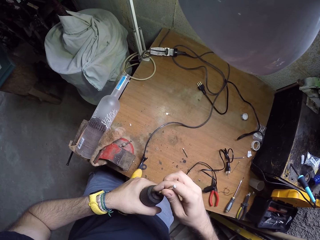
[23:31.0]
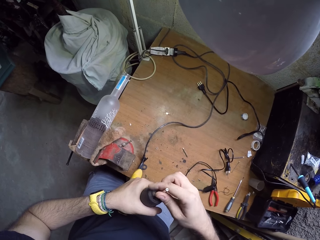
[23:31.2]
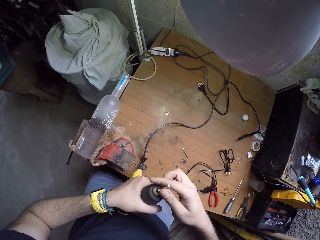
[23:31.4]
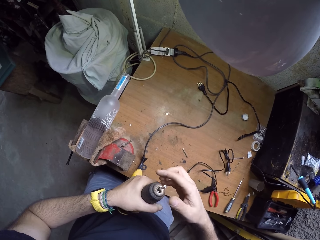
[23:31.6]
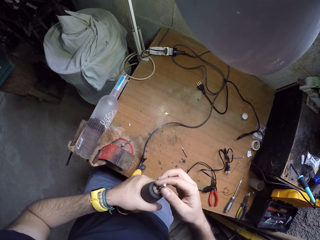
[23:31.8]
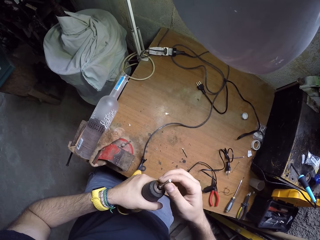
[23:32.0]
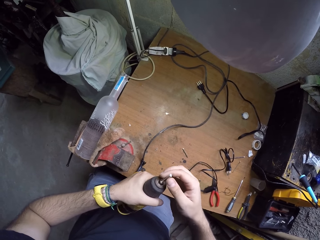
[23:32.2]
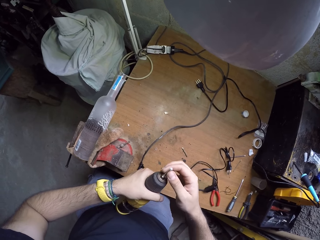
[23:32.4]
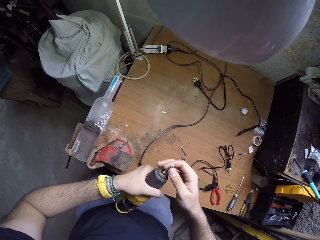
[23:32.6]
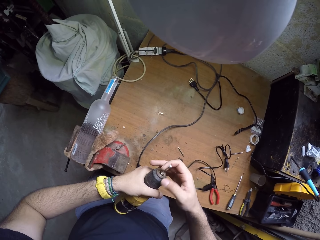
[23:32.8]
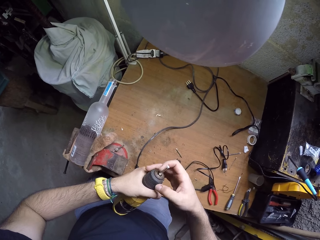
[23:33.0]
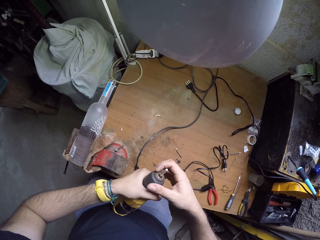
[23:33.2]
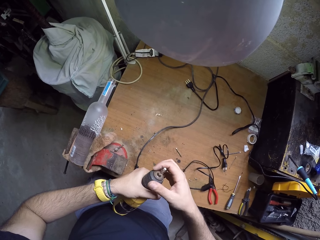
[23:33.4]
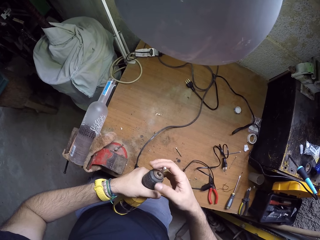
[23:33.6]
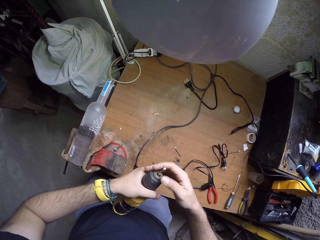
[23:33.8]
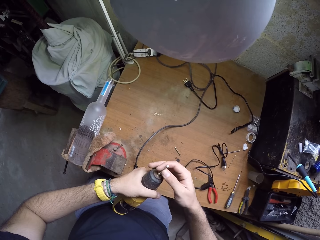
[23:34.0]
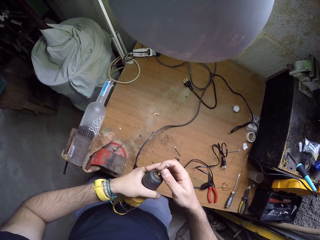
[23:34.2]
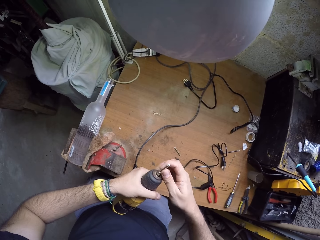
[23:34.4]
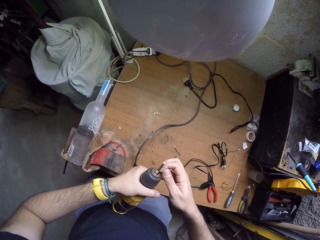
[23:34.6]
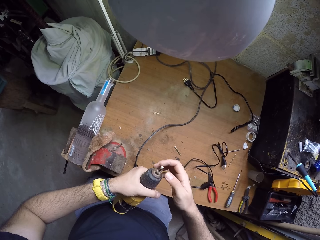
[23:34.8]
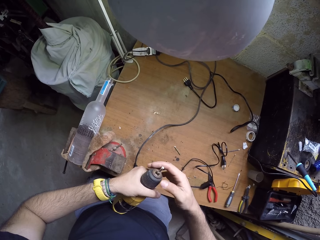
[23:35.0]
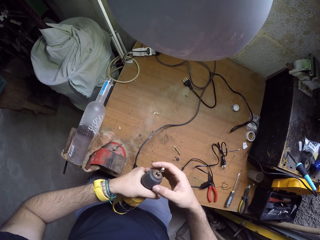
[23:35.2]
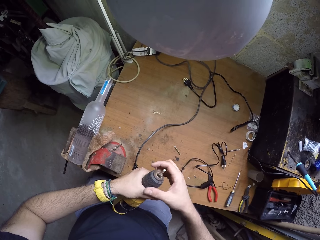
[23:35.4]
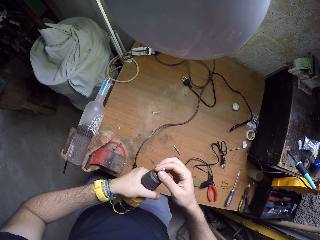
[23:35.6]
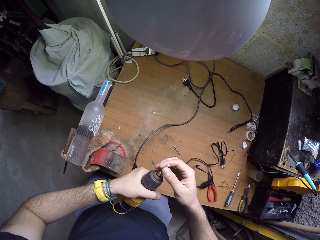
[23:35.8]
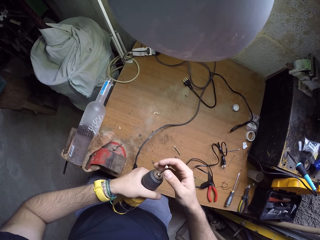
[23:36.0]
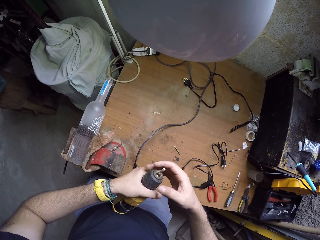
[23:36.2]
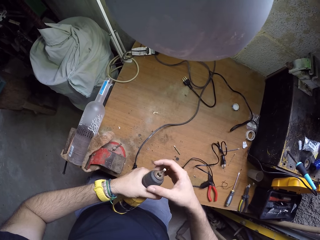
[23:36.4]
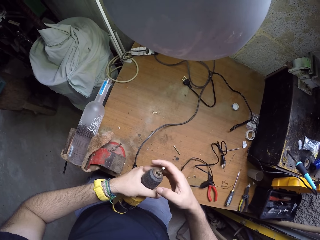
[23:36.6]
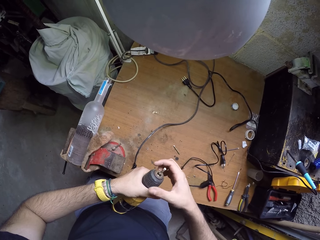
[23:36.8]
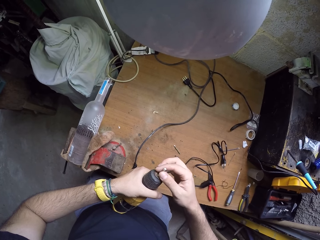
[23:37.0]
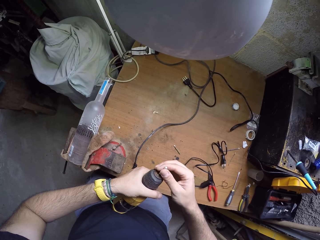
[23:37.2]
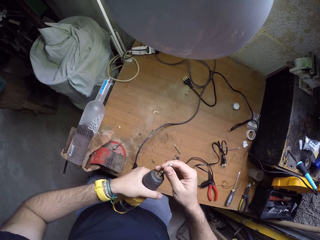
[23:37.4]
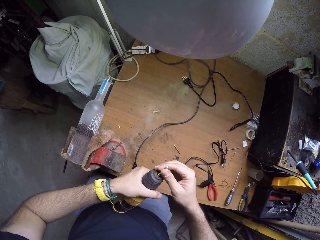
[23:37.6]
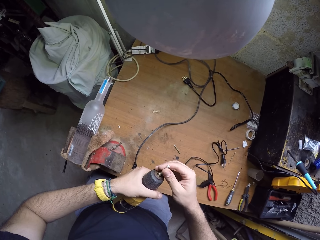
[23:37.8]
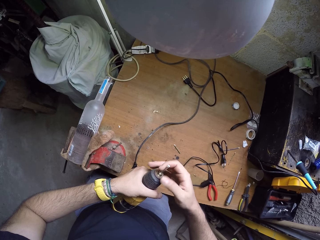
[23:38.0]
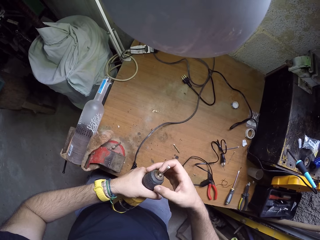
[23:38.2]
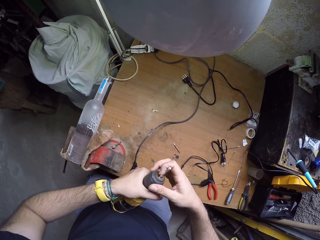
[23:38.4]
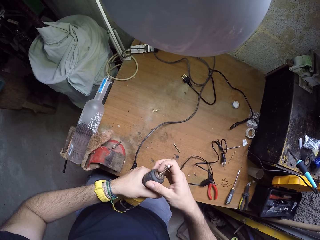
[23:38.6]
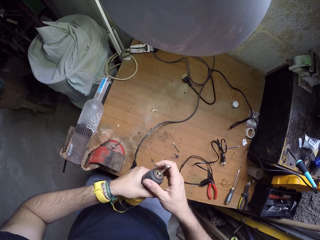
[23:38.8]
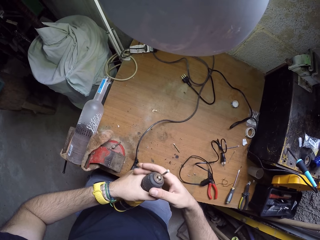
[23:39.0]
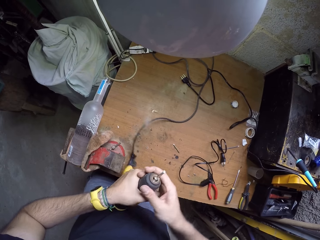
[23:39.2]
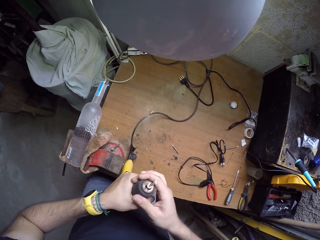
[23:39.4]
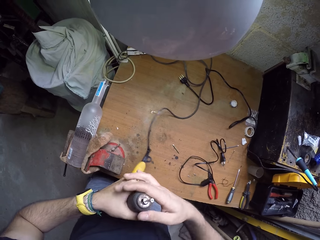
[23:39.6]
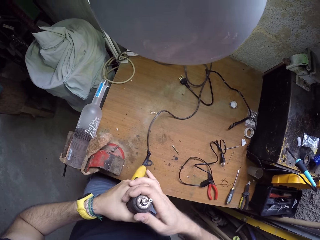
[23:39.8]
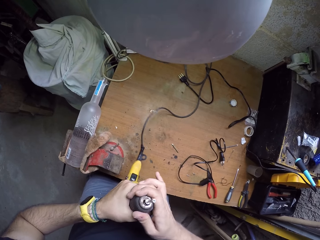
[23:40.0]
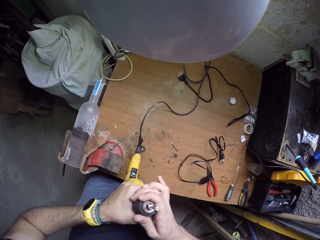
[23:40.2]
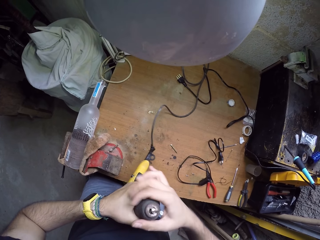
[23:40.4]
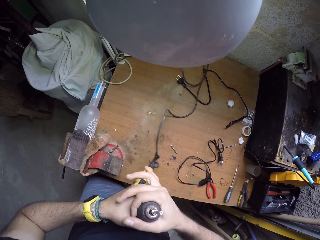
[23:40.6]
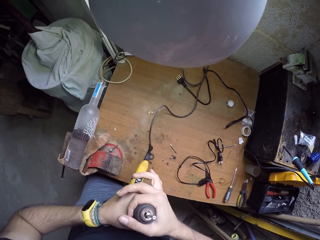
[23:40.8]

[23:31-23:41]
The camera wearer puts the drill pin in the hand drill with his right hand. He turns the mouth of the hand drill with his right hand. He tightens the glue gun with the right hand. He pulls the drill pin in the hand drill with his right hand. He turns the mouth of the hand drill with his right hand. He pulls the drill pin in the hand drill with his right hand. He turns the mouth of the hand drill with his right hand. He pulls the drill pin in the hand drill with his right hand. He turns the mouth of the hand drill with his right hand.

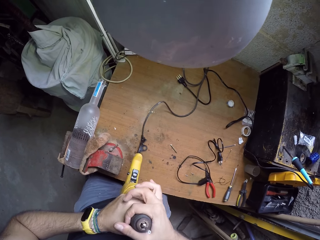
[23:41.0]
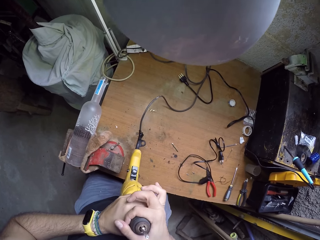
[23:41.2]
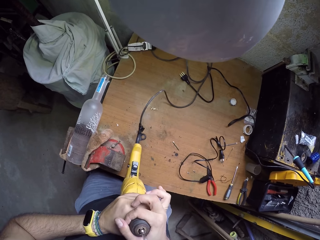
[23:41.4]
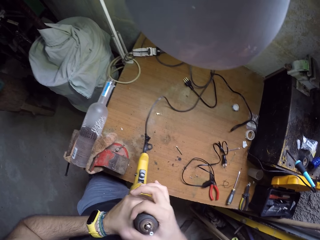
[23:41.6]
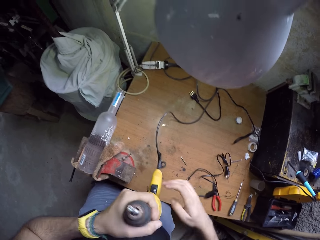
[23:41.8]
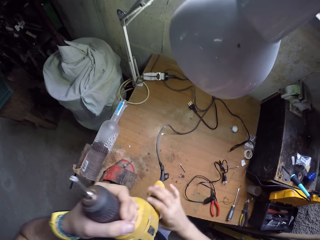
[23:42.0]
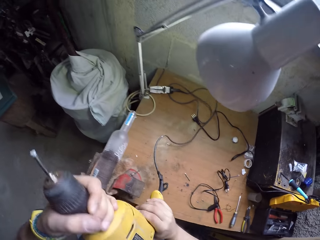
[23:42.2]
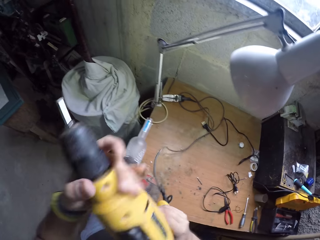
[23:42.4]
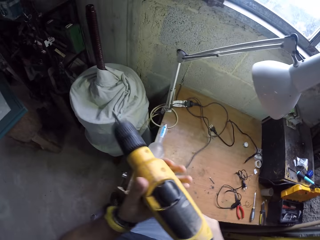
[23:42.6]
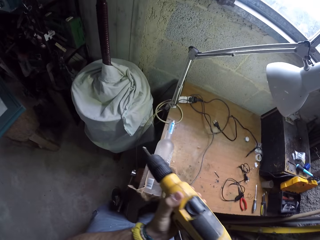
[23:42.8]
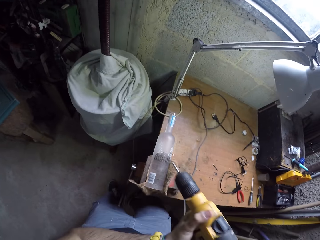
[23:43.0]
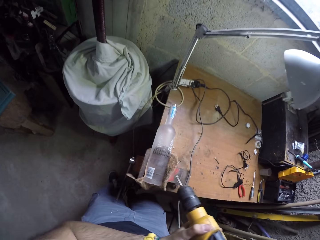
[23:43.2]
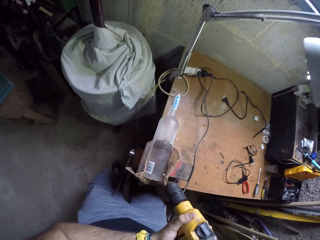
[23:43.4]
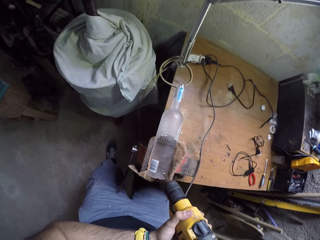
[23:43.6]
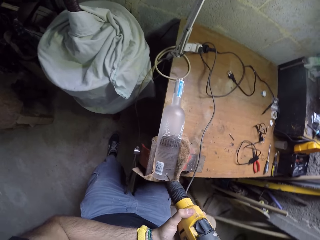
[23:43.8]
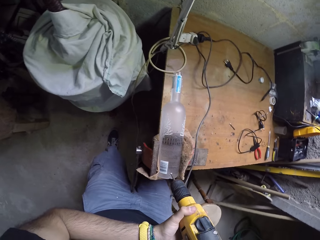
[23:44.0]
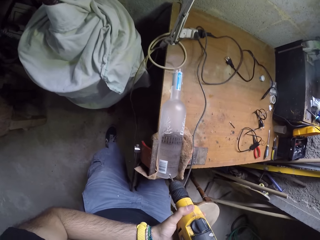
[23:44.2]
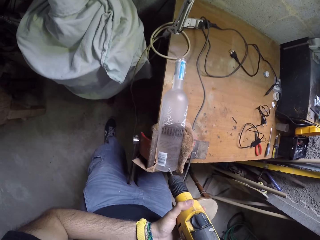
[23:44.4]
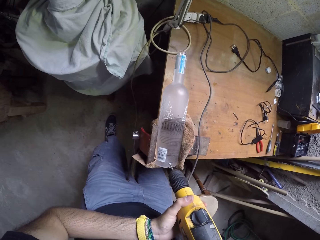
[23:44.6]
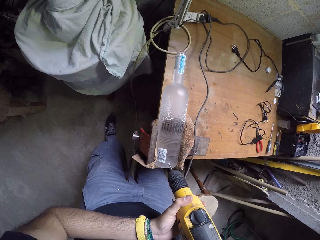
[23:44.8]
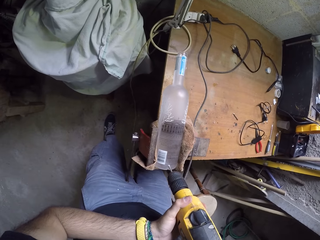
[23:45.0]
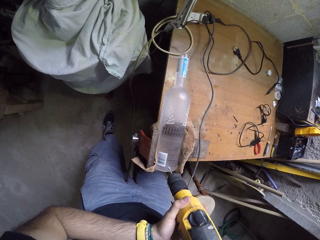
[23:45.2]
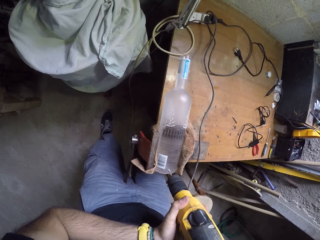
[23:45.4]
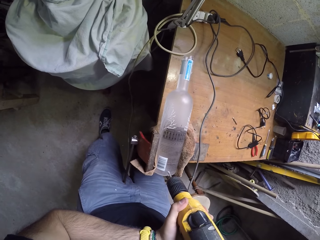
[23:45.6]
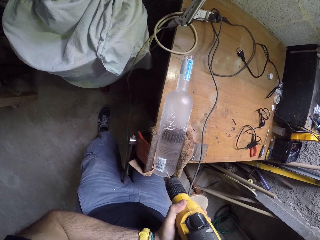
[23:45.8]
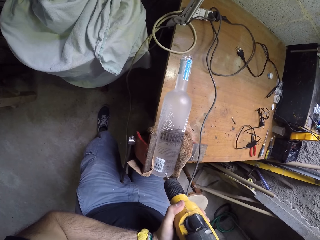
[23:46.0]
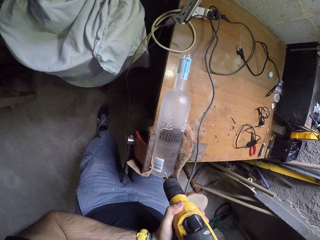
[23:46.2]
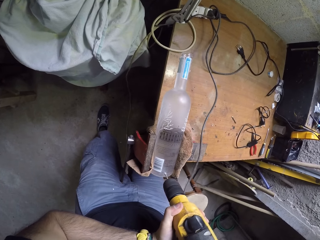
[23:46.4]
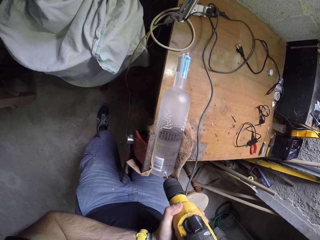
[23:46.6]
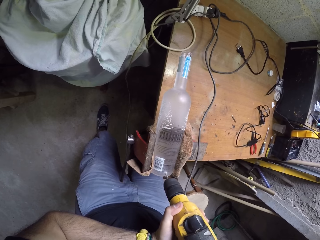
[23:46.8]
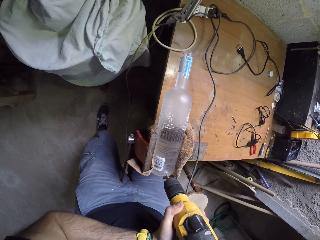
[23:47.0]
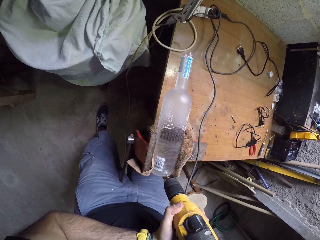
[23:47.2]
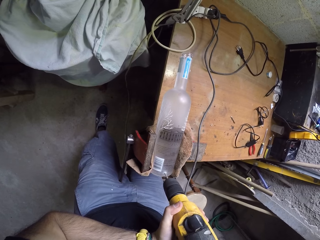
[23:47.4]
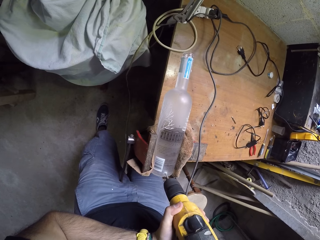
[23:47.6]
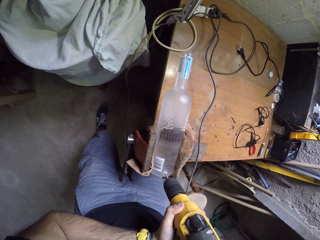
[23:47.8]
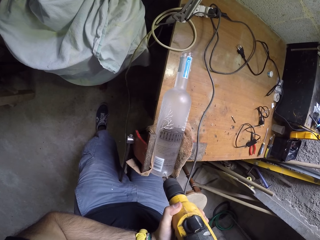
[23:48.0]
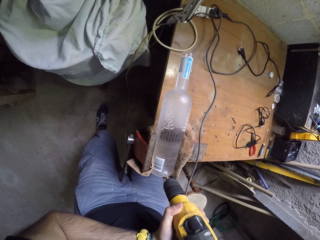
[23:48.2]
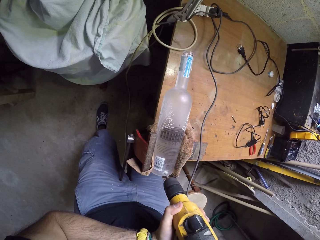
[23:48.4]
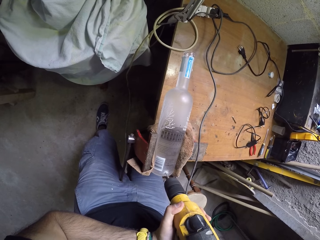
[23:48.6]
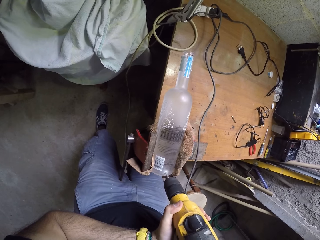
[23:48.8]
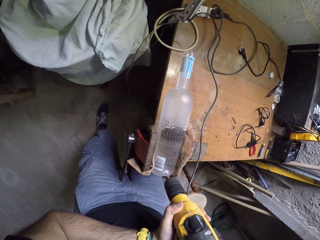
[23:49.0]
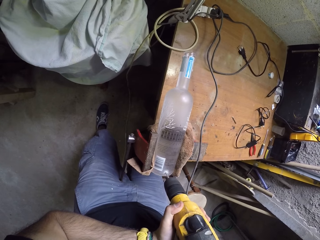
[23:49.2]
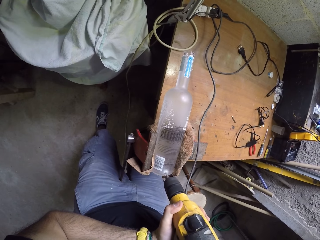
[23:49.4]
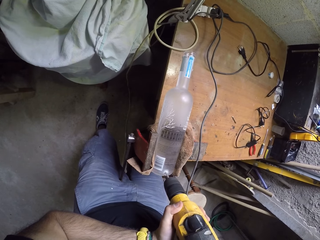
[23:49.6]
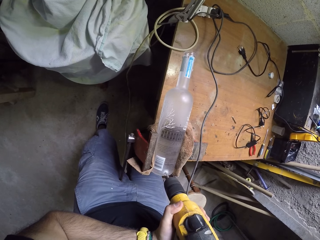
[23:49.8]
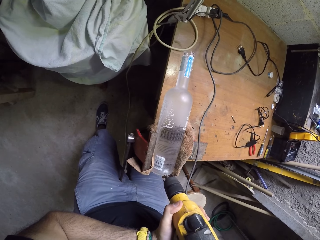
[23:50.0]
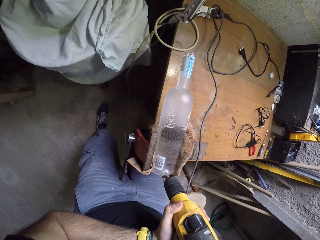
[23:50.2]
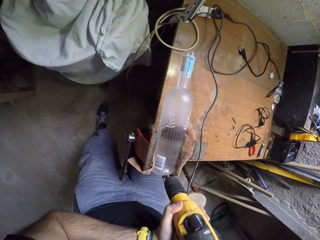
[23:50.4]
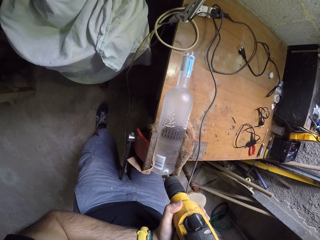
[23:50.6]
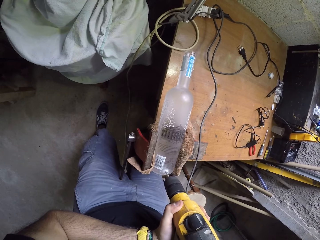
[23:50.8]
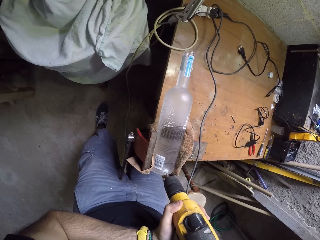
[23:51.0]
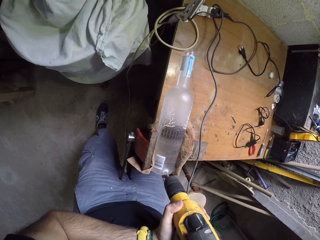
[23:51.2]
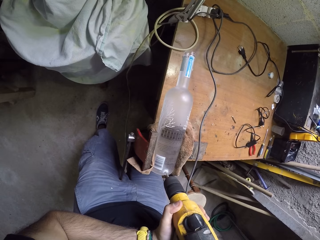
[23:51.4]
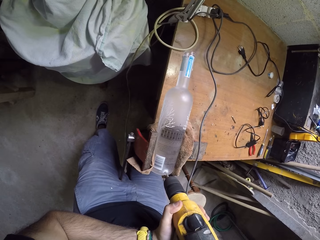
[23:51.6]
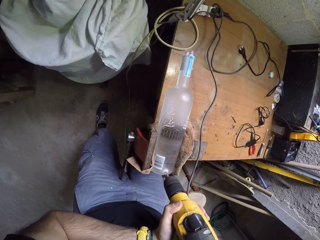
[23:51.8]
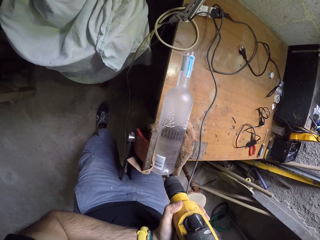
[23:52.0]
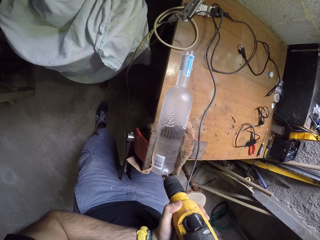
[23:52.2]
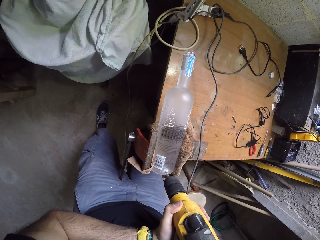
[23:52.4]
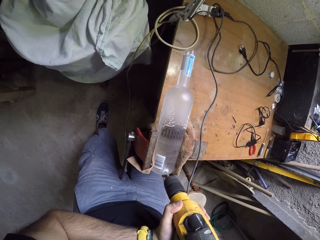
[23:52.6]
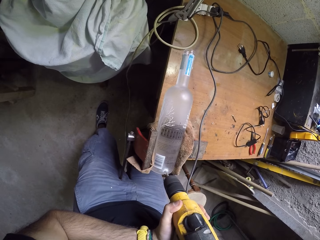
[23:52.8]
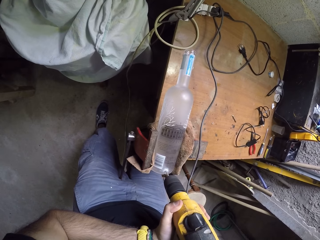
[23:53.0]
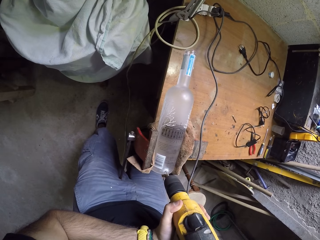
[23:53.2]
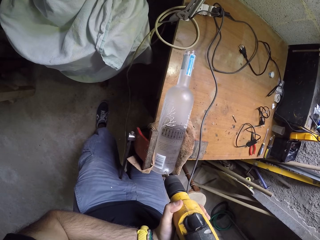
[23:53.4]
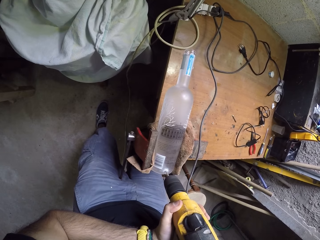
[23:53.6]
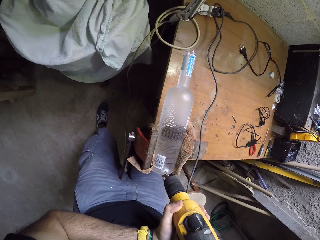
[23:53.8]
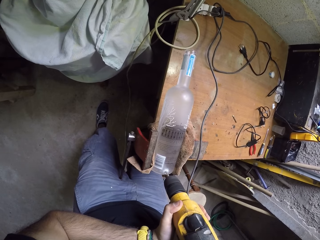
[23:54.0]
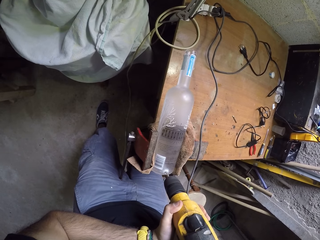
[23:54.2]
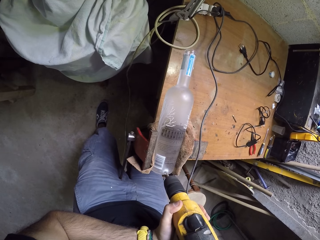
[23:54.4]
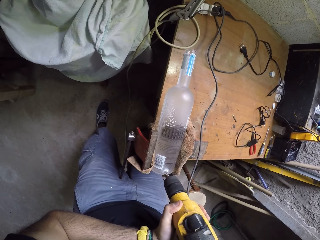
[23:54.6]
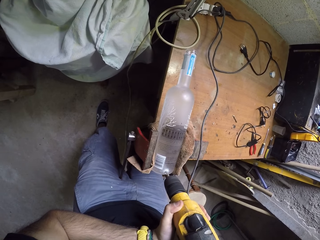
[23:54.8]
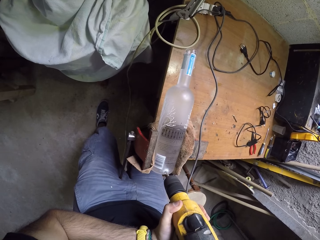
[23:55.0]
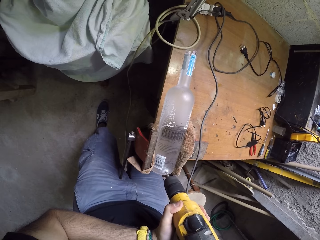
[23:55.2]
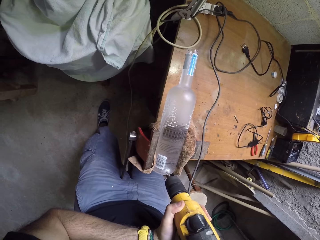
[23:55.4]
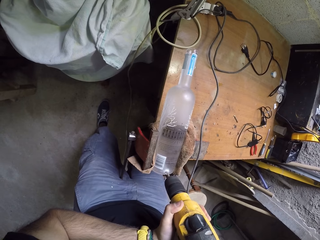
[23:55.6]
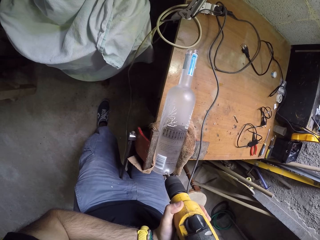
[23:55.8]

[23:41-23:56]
The camera wearer holds the hand drill with both hands. He turns the glue gun with both hands. He moves the glue gun closer to the bottle. He drills the bottle with the hand drill in his hands. He inserts the glue gun on the bottle.
